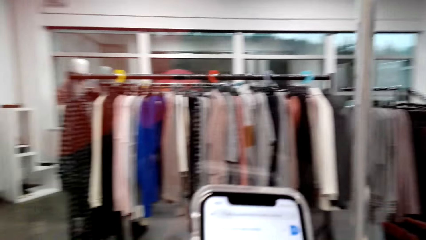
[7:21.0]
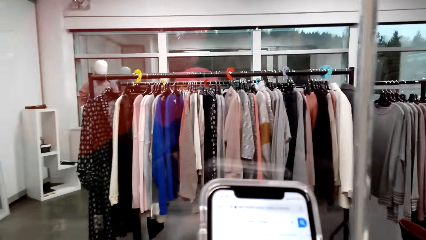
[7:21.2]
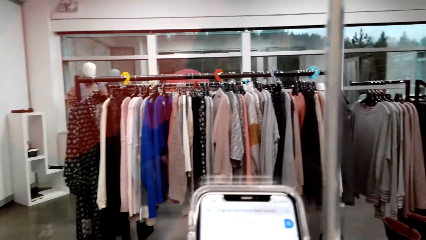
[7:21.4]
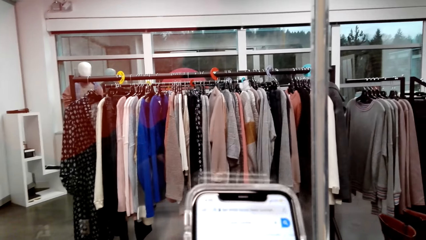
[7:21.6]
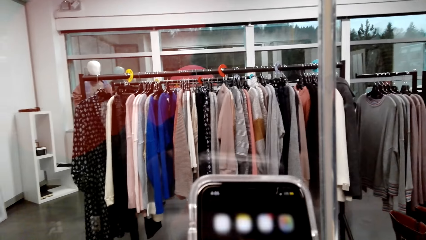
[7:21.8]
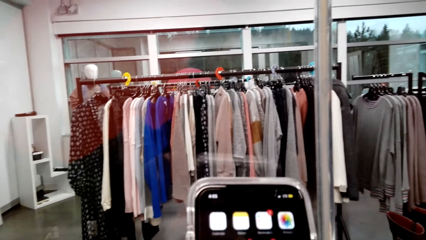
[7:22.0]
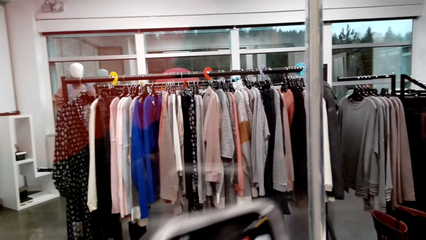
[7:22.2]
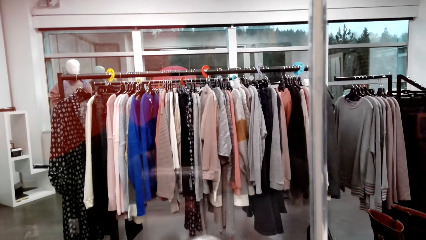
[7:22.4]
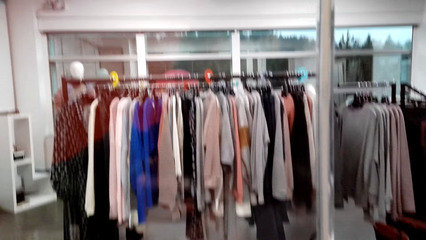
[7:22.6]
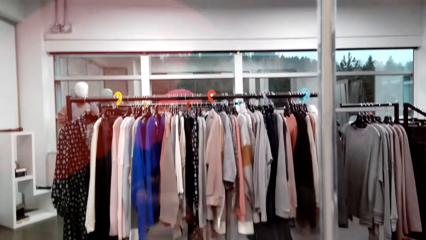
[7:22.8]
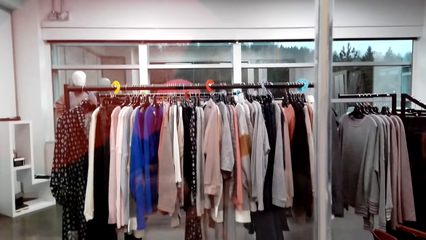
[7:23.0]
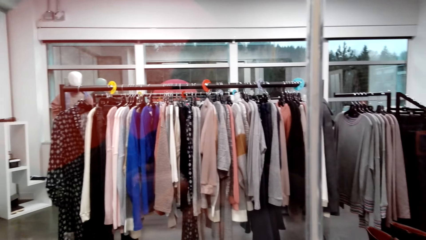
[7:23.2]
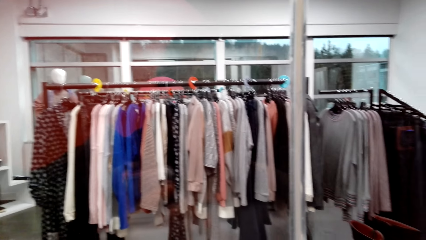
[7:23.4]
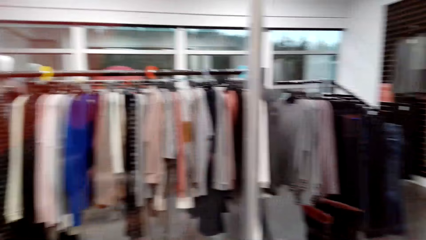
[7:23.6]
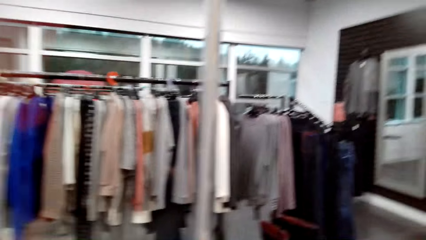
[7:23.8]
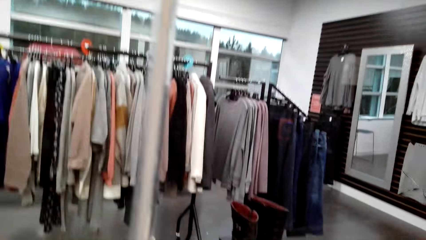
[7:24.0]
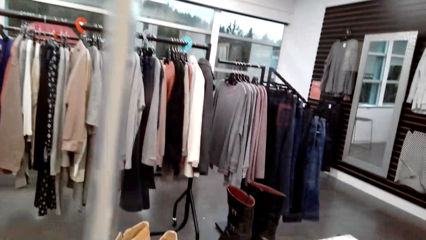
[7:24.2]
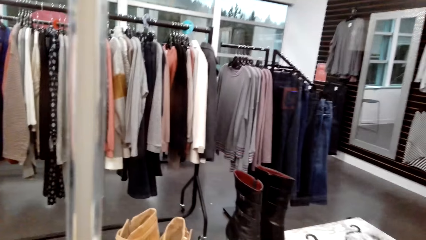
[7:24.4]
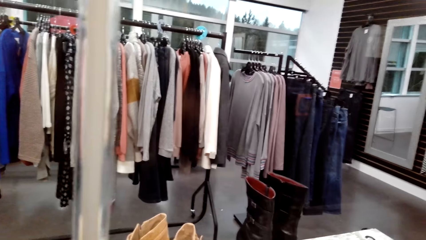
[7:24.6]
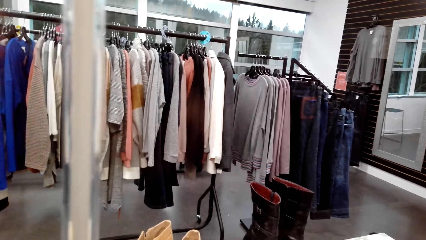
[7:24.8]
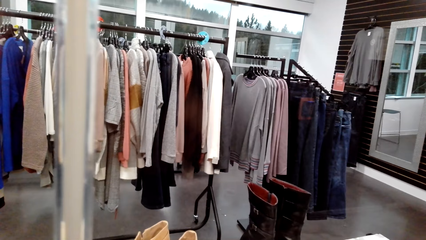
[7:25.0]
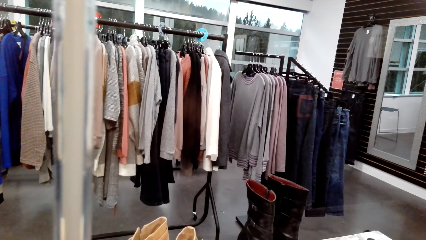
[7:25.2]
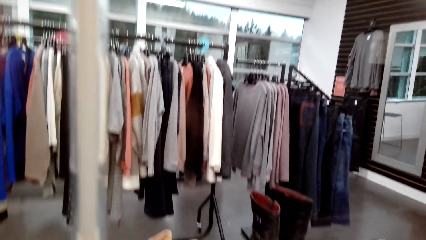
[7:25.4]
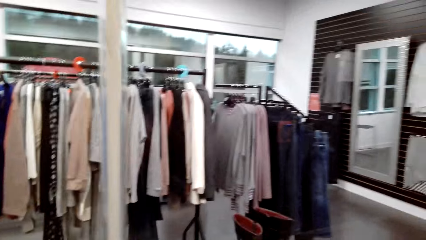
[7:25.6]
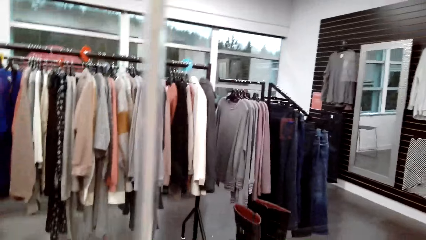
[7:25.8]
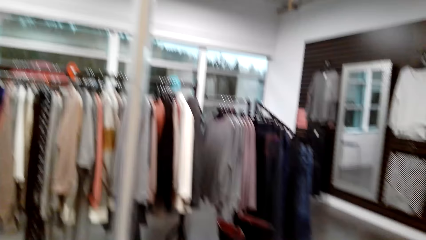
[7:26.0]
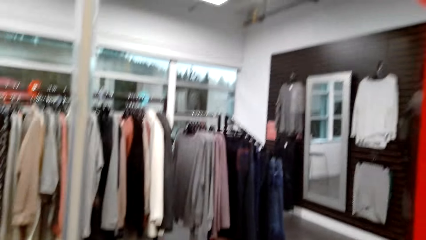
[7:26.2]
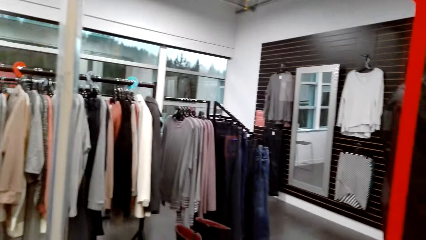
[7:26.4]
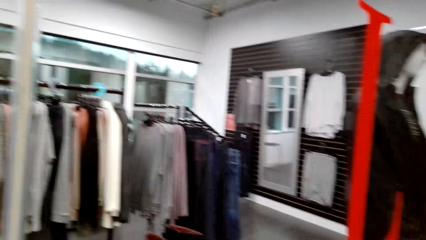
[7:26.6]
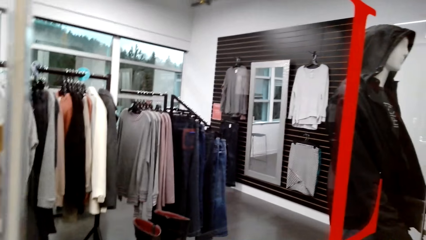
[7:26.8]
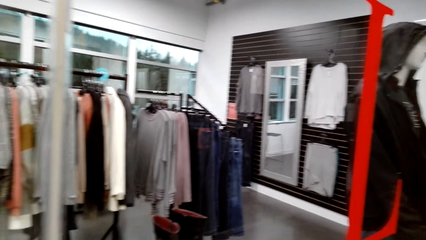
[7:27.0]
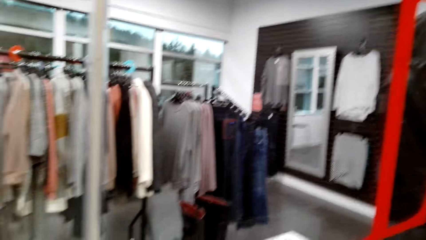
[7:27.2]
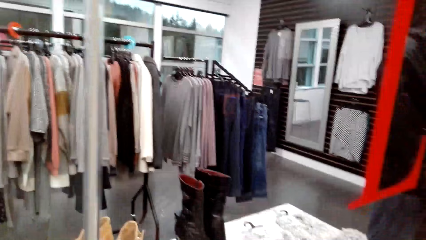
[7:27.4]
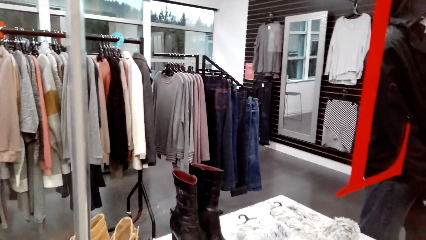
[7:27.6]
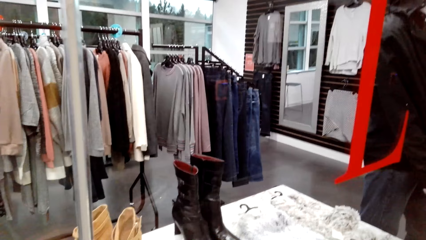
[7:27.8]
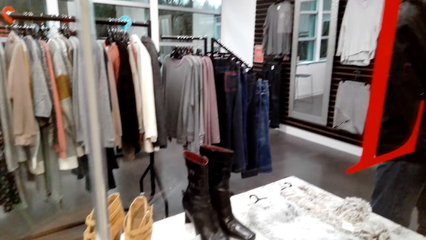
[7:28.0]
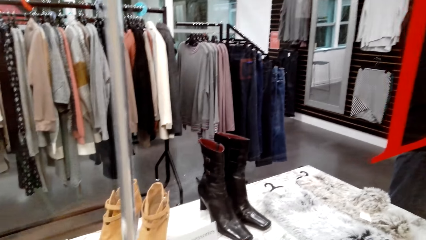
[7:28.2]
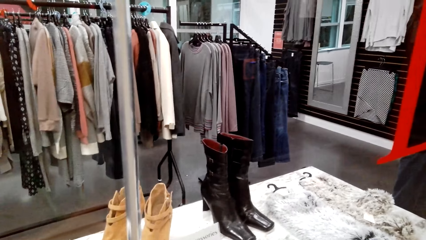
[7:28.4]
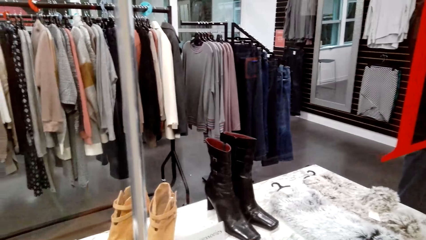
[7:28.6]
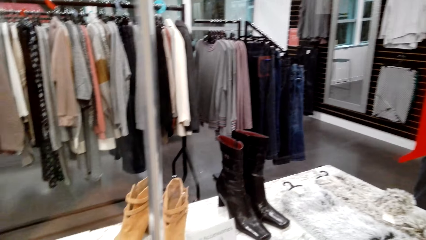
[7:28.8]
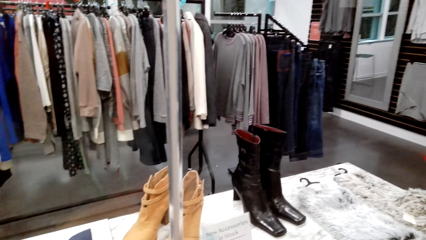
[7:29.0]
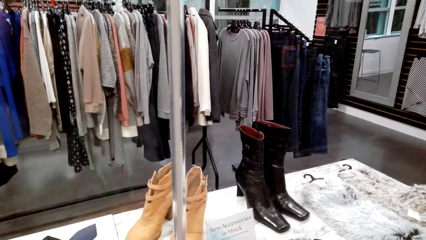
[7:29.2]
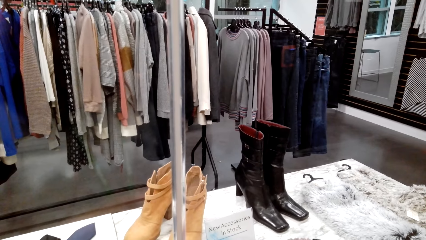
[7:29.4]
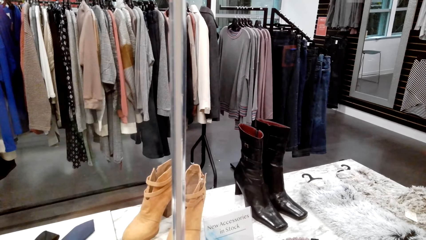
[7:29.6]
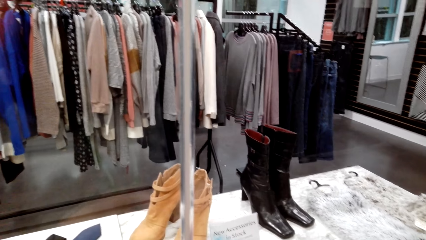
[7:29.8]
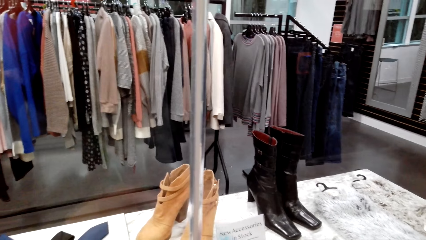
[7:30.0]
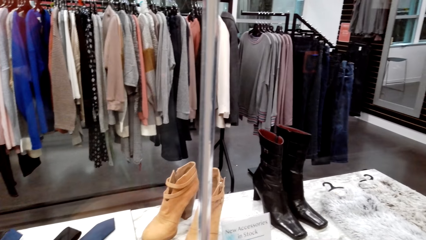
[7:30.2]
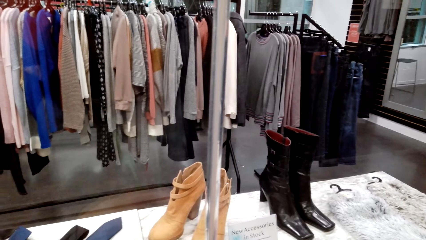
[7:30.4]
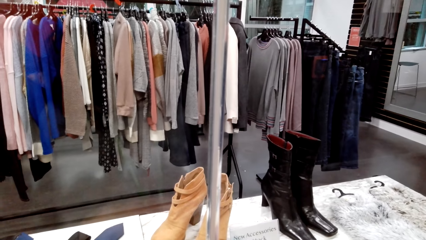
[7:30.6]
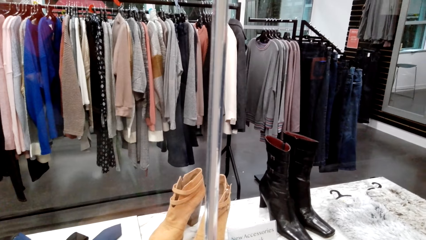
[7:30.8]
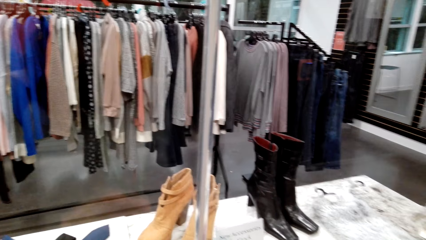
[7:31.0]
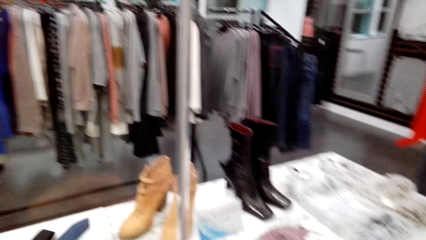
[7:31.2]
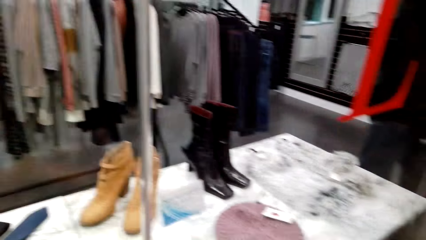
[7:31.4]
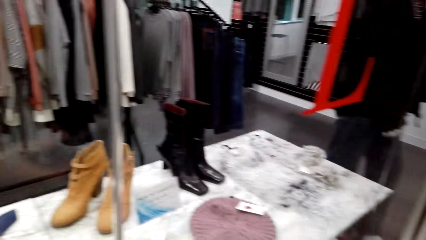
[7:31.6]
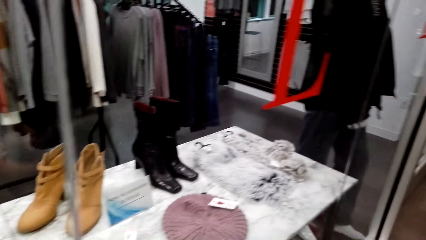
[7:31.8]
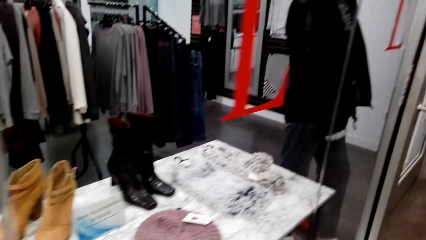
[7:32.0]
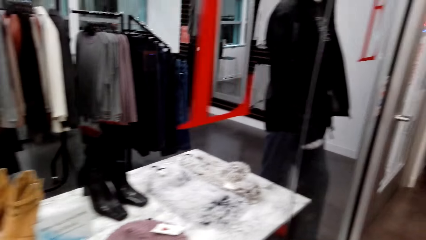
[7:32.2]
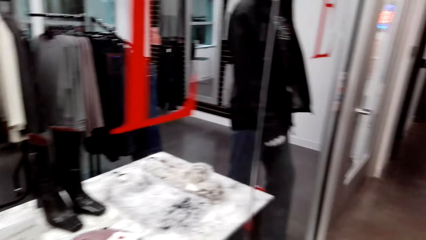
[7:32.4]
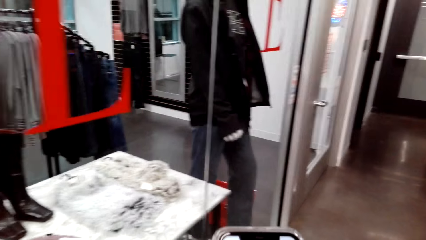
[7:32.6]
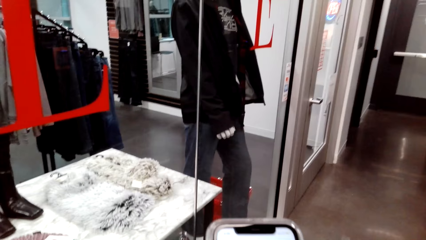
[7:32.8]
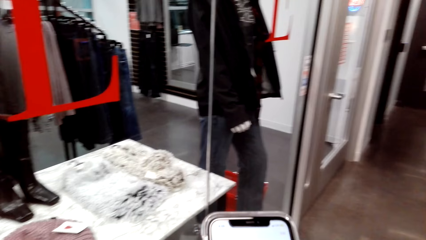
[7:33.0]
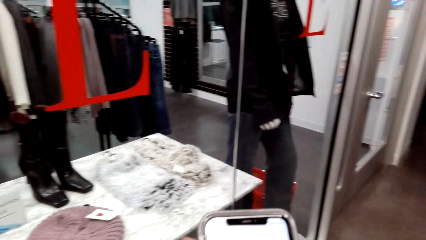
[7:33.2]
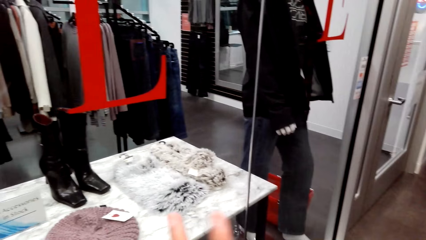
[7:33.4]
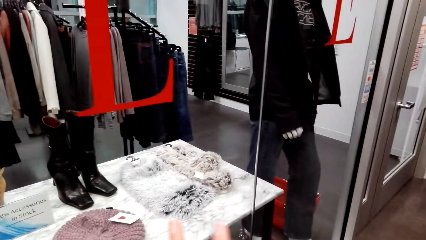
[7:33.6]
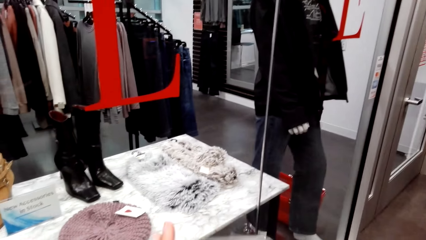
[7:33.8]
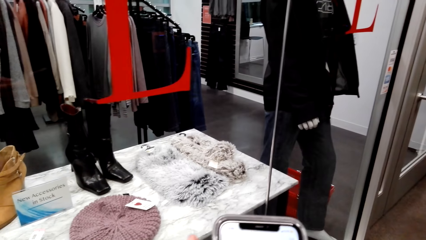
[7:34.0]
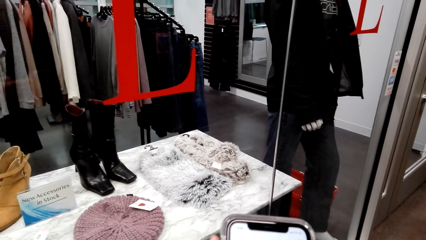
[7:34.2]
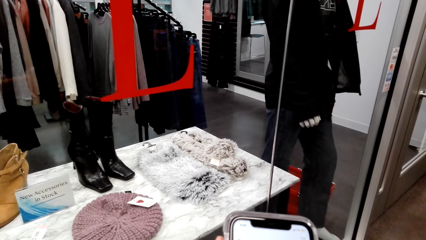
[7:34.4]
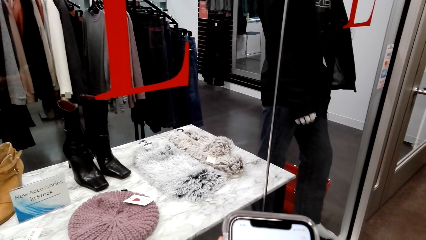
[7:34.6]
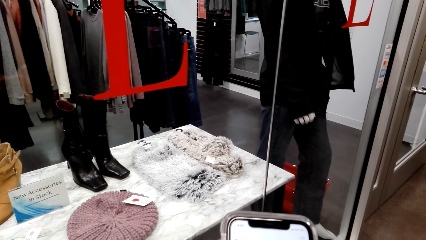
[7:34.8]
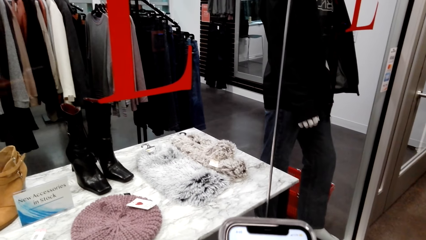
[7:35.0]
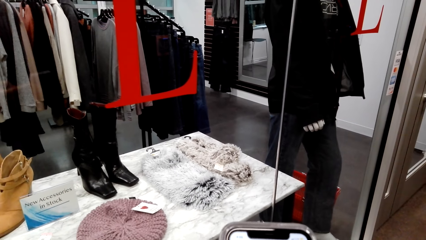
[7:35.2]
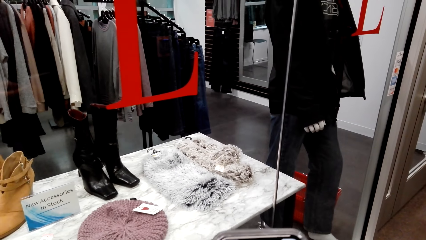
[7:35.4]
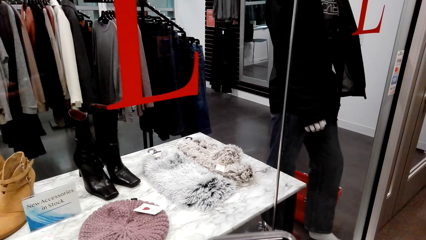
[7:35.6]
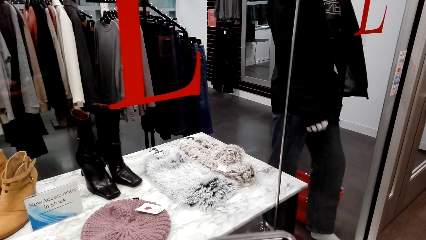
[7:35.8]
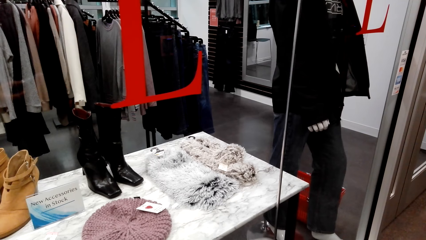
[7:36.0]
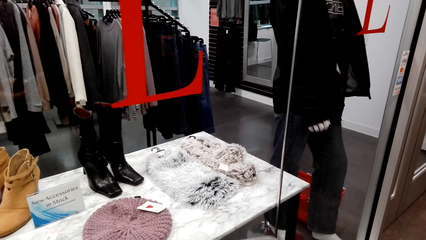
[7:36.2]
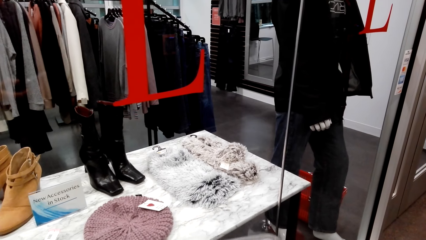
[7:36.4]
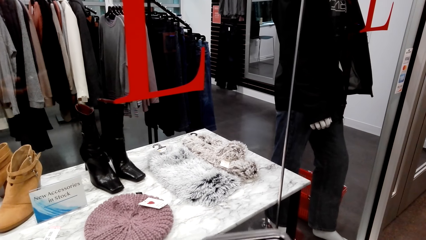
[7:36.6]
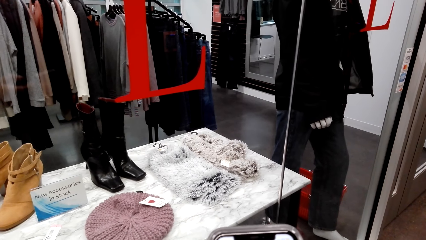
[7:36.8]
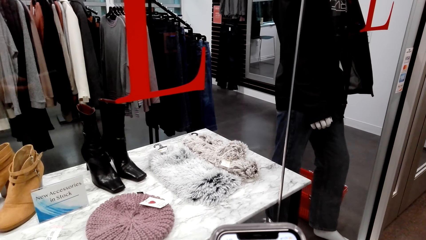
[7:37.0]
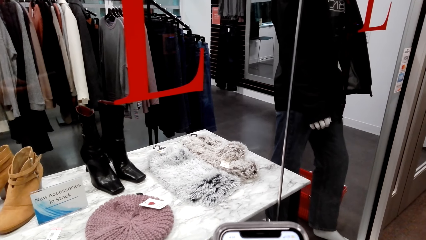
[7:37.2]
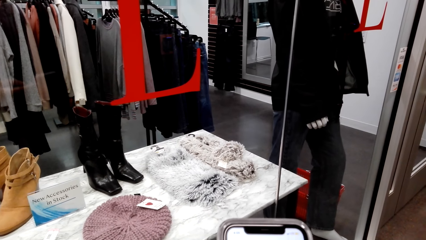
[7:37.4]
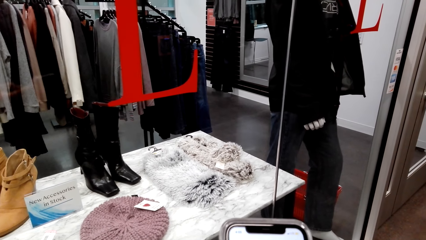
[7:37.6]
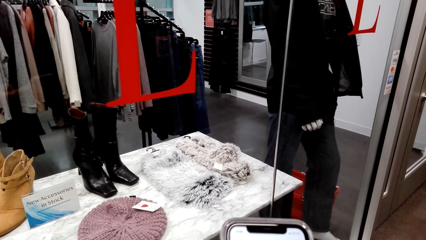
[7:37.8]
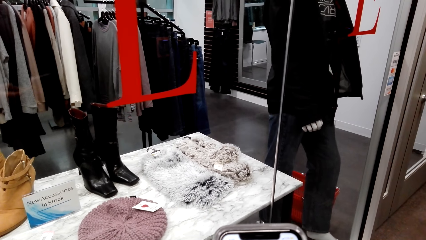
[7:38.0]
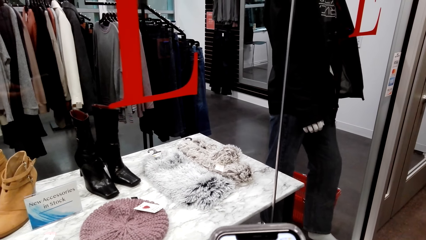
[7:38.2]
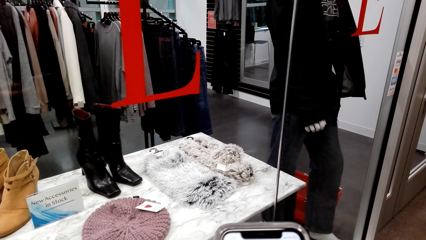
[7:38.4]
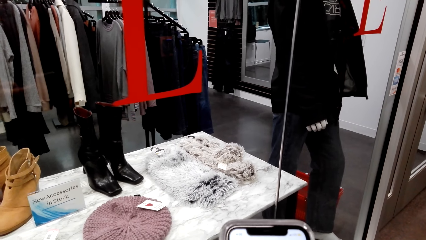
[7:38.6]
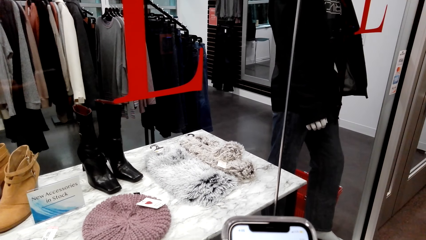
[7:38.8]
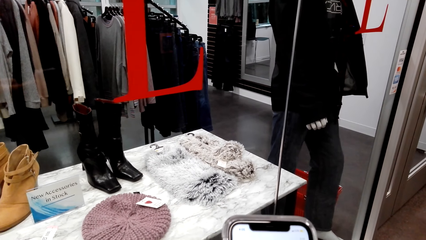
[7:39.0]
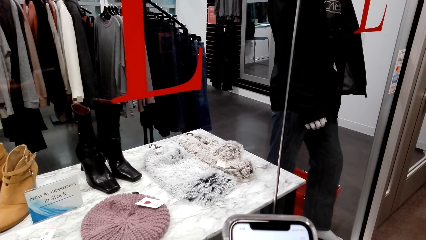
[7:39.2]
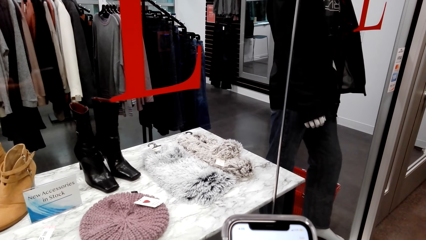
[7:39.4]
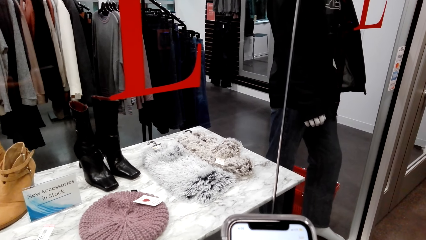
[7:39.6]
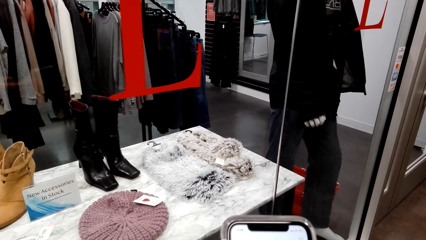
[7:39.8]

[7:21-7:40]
The camera wearer operates a mobile phone with her hands. She looks around a supermarket. She walks around the supermarket. She looks around the supermarket. She operates the mobile phone with her hands. She wipes the mobile phone with her hands. She looks around the supermarket. She operates the mobile phone with her hands.
